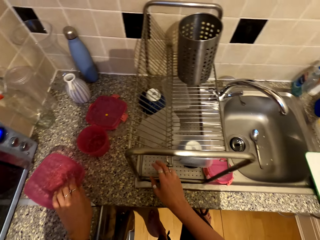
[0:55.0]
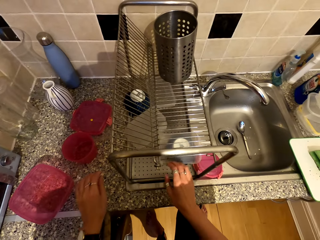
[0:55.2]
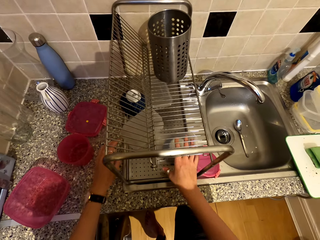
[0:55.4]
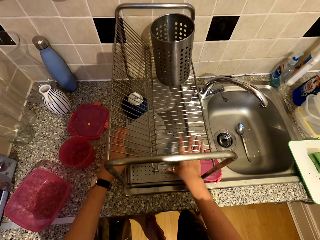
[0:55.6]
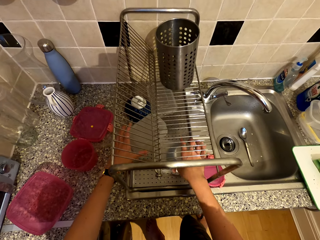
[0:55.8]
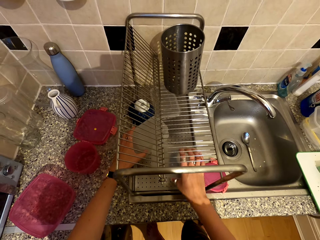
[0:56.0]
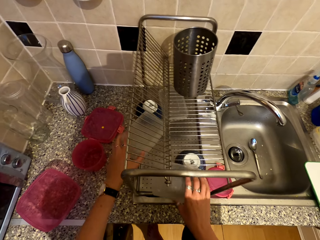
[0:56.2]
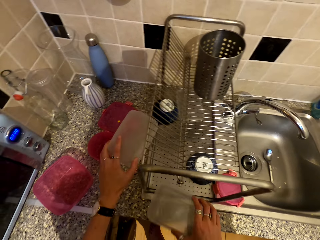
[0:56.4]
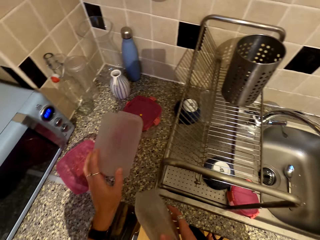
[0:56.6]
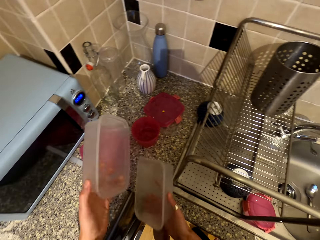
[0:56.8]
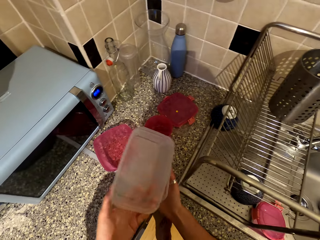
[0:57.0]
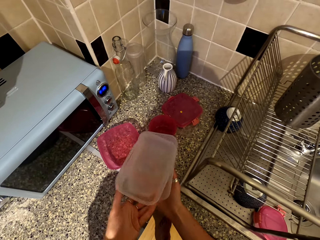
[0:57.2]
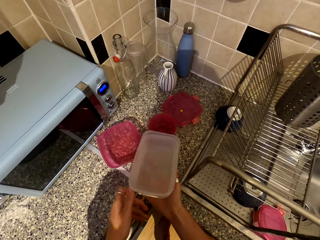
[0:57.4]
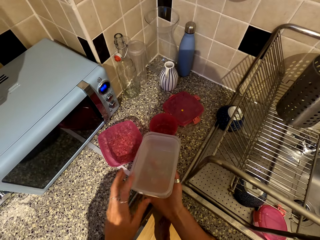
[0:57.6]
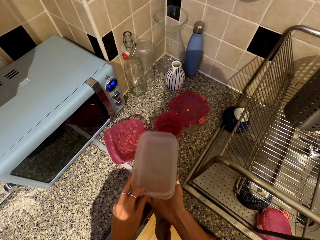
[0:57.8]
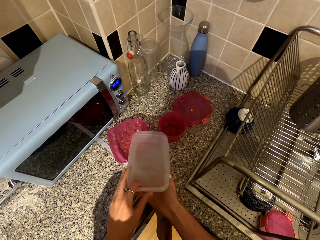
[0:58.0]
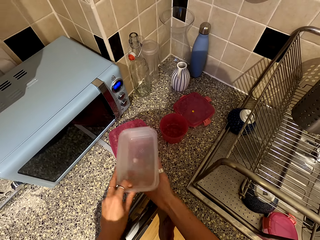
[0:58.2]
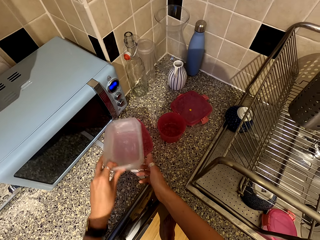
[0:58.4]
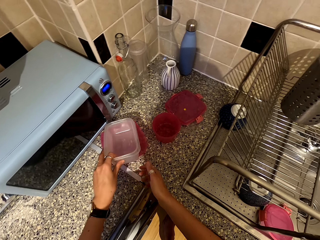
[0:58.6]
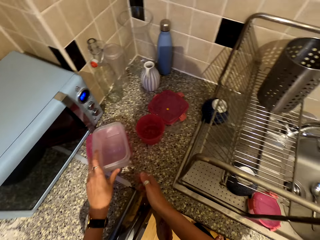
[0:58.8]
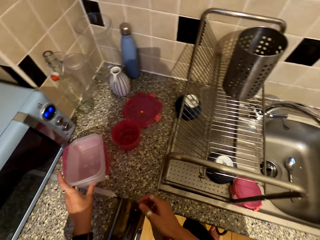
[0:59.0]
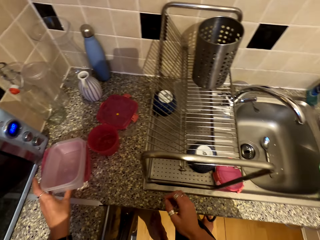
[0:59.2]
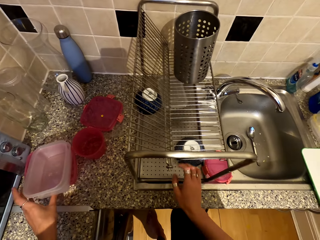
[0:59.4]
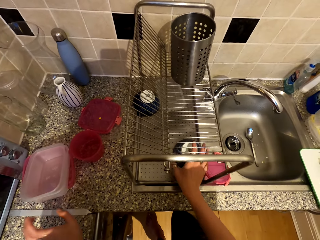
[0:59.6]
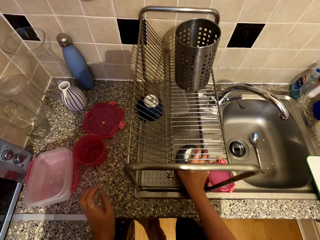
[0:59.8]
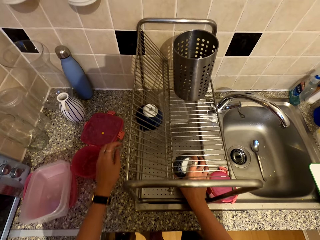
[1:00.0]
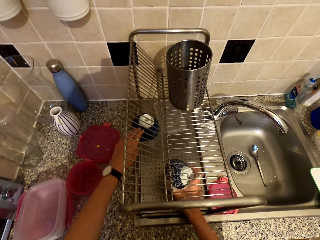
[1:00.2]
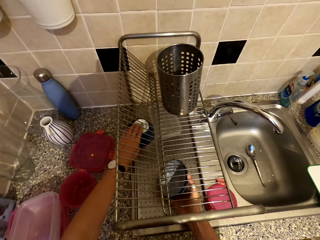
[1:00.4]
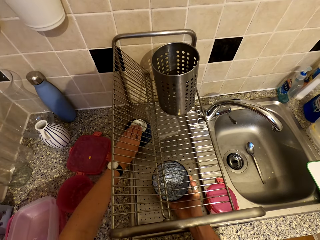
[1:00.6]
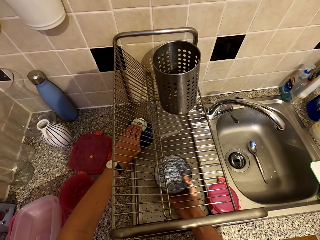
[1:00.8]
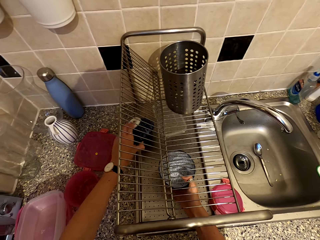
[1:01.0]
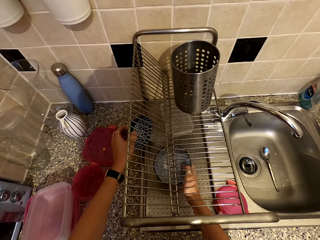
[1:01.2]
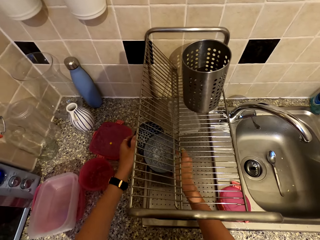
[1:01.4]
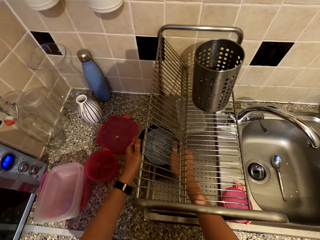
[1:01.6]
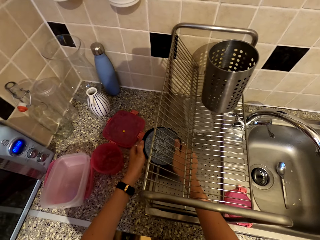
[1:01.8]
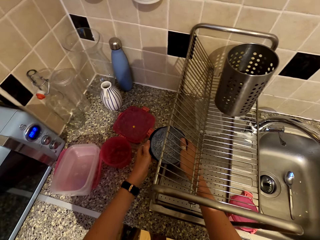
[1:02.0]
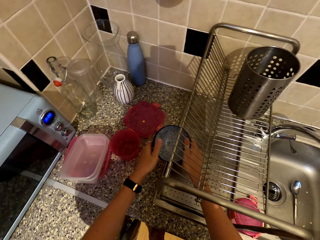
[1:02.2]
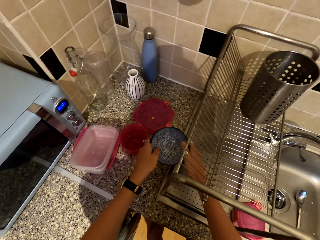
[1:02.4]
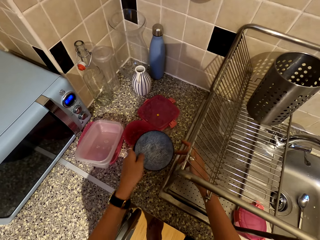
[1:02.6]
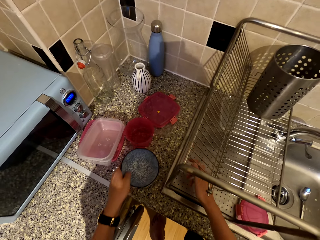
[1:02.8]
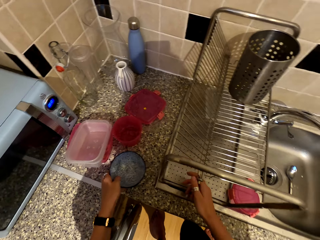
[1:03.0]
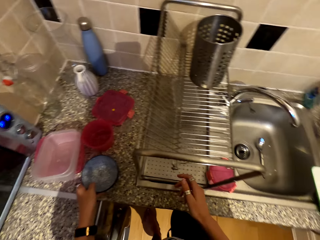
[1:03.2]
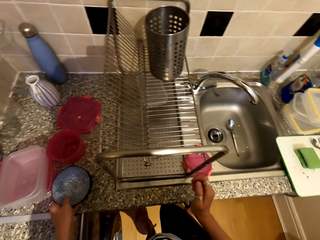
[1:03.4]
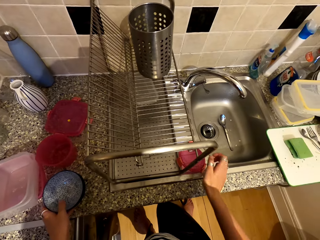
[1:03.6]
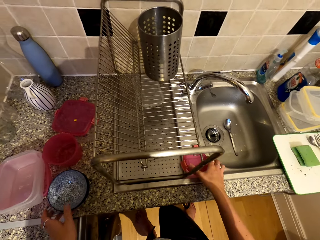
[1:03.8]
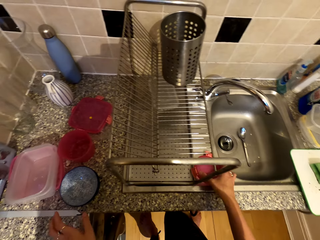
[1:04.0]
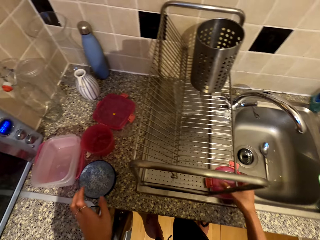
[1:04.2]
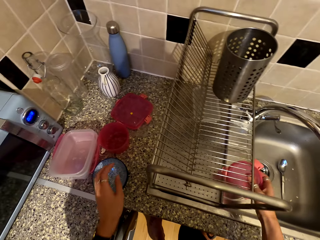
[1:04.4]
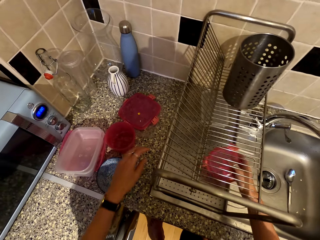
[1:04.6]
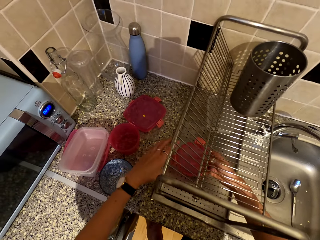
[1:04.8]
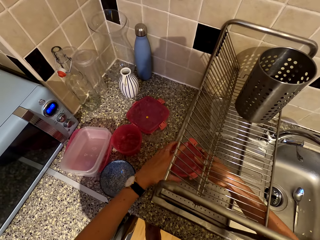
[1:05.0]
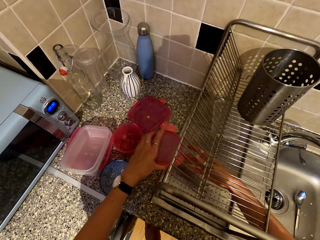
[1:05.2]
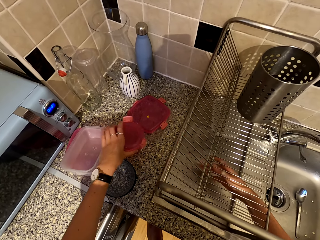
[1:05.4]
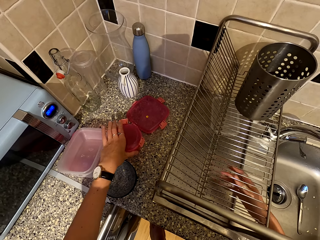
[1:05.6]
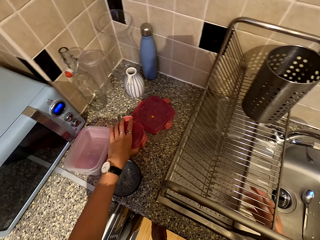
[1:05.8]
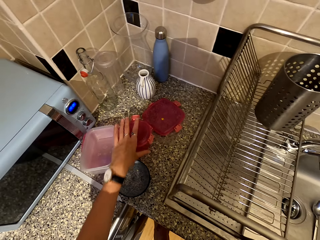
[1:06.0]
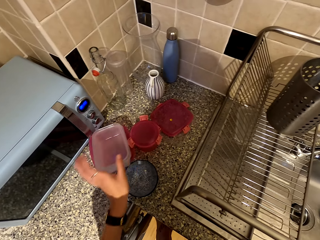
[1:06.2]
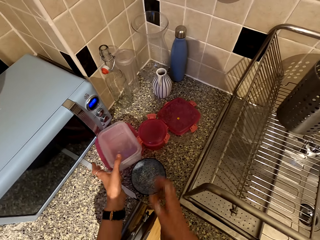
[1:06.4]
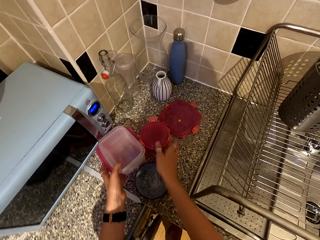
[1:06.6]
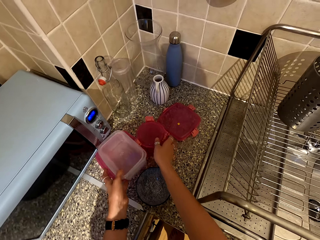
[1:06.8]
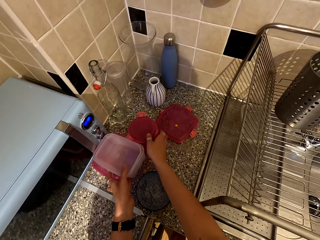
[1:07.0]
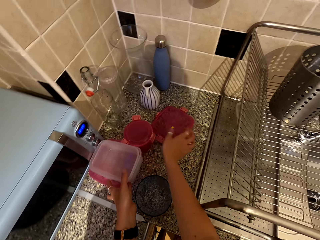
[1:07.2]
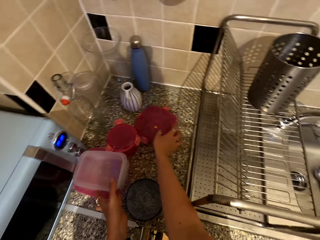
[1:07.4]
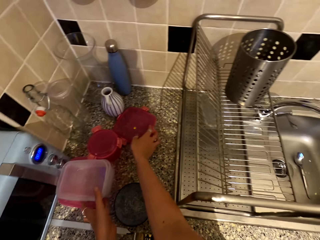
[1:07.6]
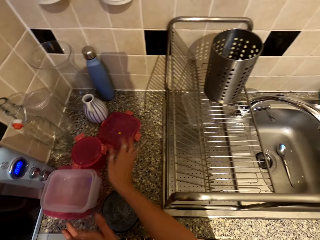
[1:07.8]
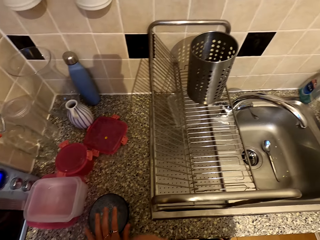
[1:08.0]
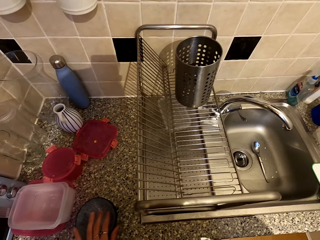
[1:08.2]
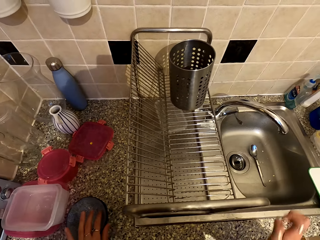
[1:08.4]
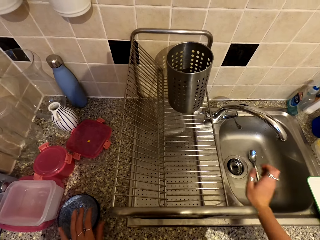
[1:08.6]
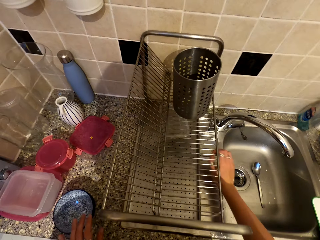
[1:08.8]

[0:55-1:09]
The camera wearer puts another container on the surface. They remove dishes or containers from the rack. They put the containers together. They put the containers on the surface. They take bowls from the rack. They put the bowls together. They put the bowls on the surface. They pick a lid from the rack. They place the lid on the counter top. They move the dishes on the counter top.

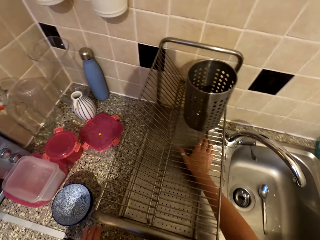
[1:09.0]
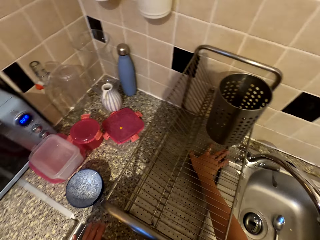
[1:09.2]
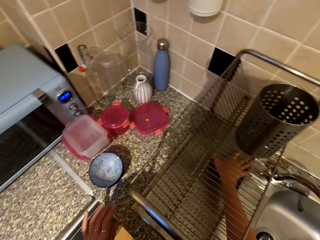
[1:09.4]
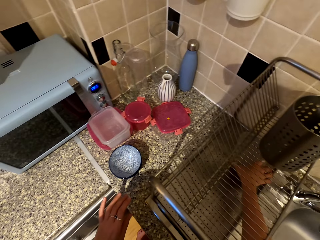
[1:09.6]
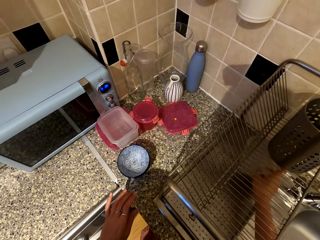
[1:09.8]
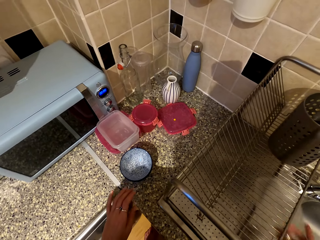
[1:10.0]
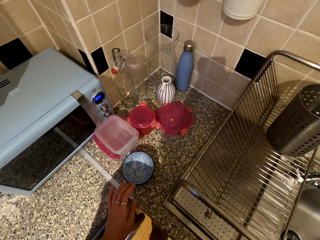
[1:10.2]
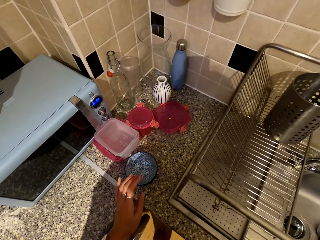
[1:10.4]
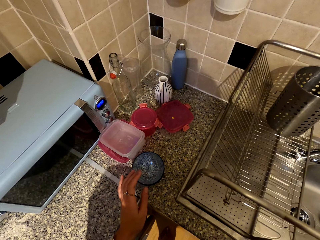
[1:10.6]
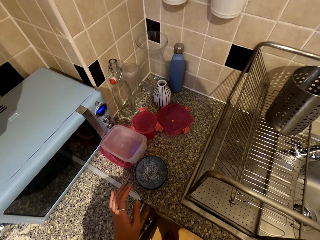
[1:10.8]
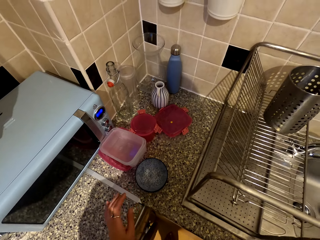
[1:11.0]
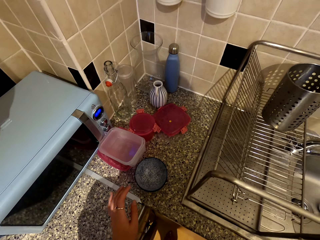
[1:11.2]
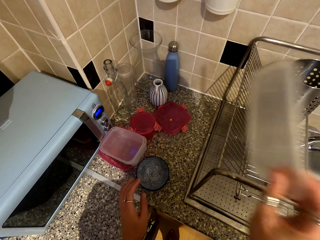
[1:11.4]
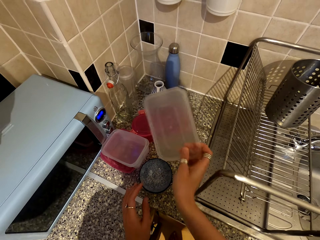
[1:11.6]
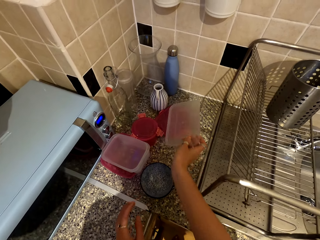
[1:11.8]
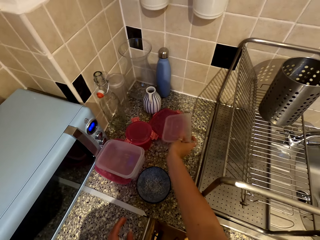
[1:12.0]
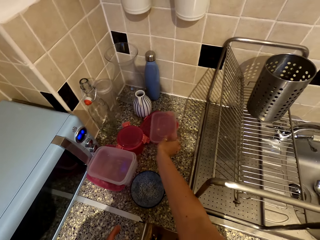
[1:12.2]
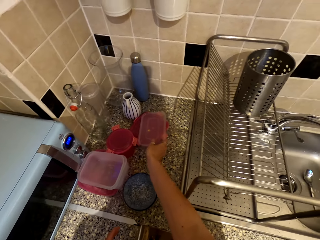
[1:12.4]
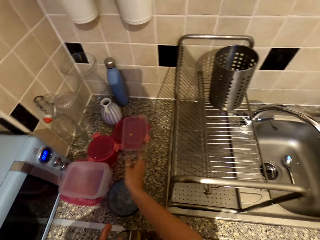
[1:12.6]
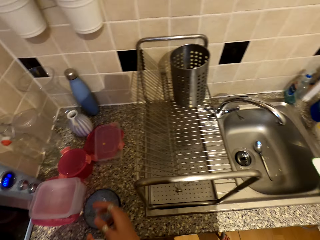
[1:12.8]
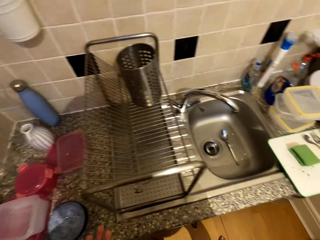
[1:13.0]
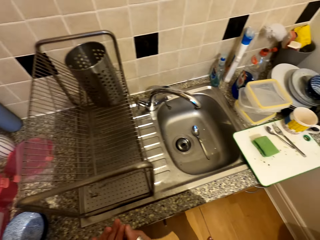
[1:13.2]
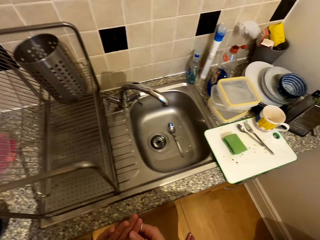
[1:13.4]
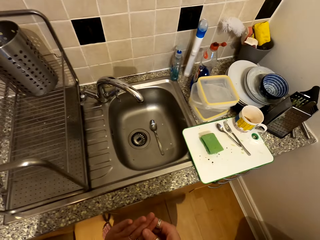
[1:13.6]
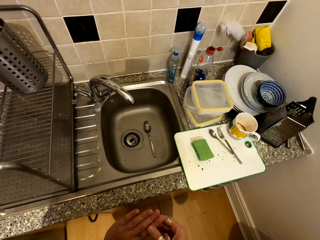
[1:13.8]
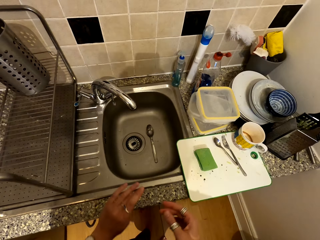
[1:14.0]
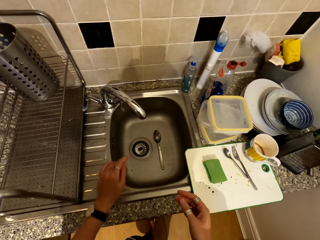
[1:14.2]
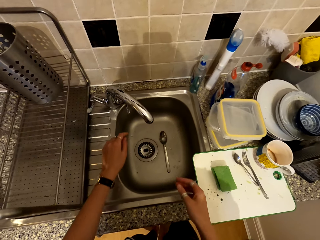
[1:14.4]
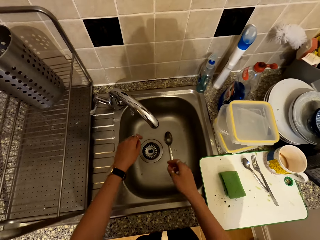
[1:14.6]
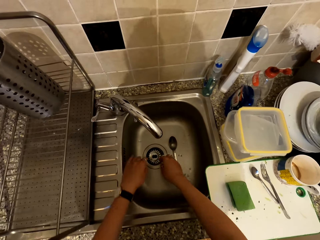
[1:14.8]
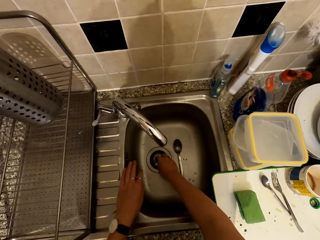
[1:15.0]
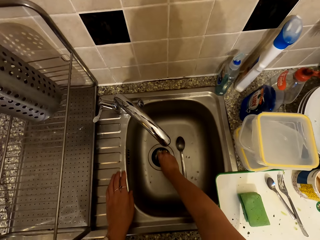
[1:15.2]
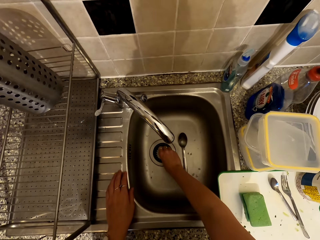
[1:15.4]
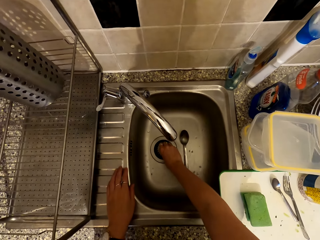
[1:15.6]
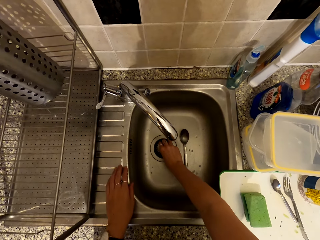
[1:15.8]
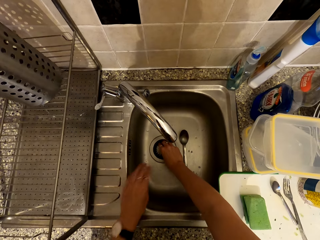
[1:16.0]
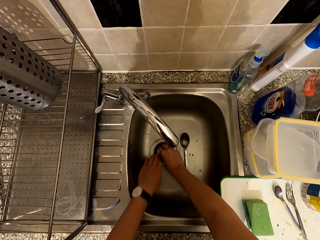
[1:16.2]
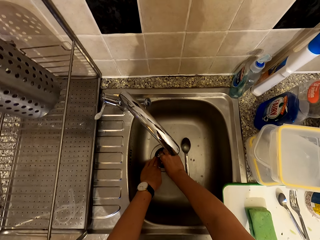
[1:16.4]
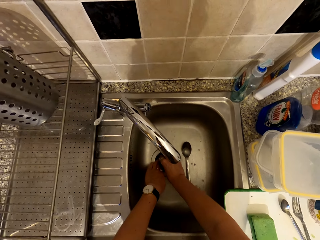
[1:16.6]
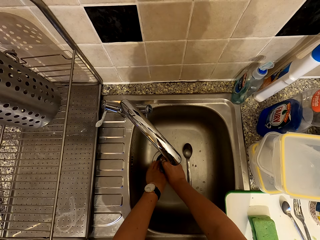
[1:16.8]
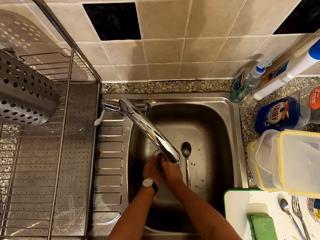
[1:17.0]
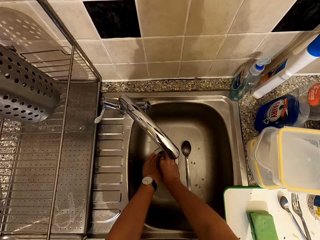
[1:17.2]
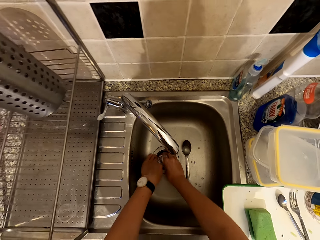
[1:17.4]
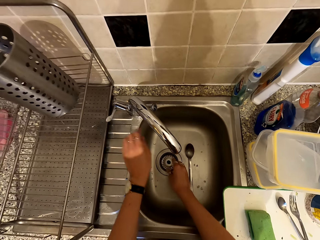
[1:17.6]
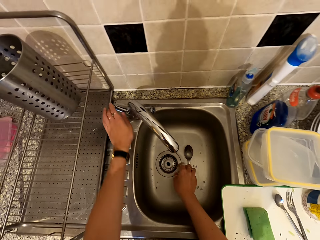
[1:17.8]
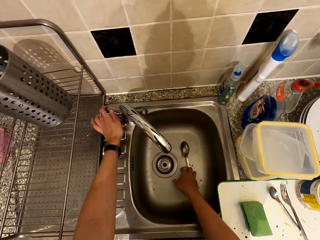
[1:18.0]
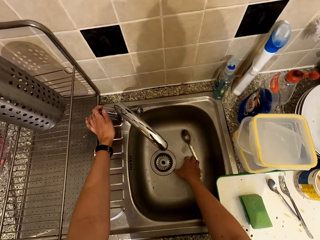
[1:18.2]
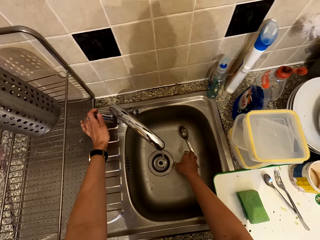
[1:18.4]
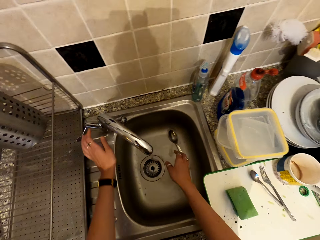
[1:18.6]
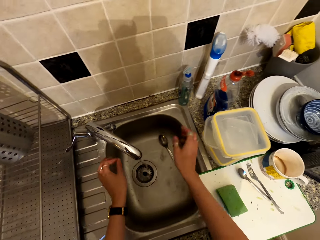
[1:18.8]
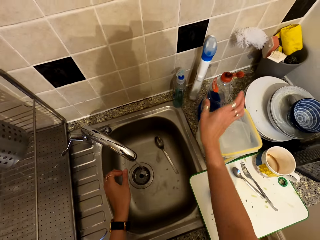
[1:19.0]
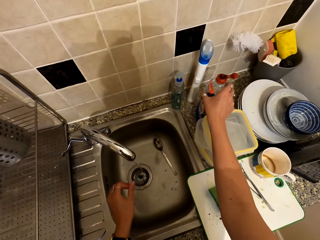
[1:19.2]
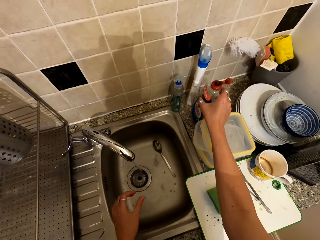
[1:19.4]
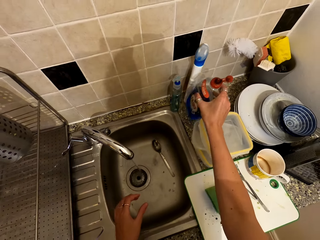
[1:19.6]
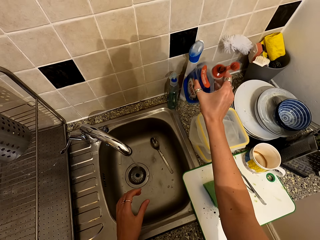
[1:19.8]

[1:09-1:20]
The camera wearer picks a dish lid from the rack. They do something. They place the lid on the counter top. They move around. They touch the sieve sink. They move the sink. They open the tap.
